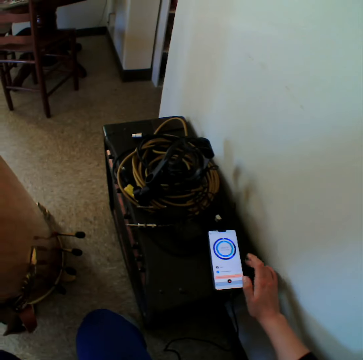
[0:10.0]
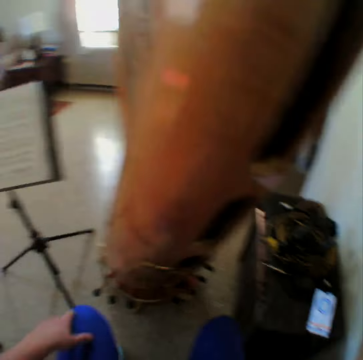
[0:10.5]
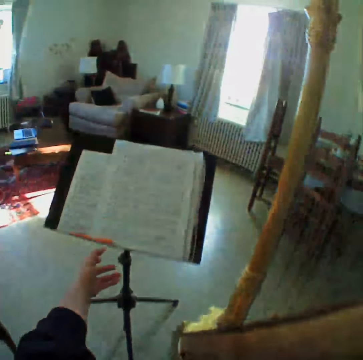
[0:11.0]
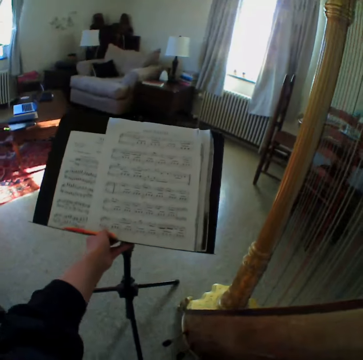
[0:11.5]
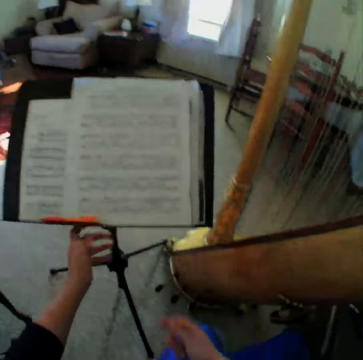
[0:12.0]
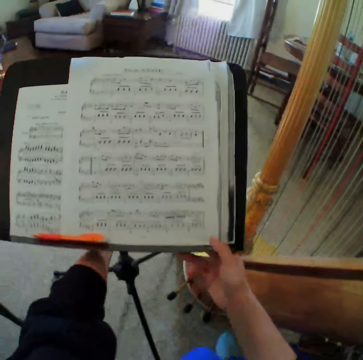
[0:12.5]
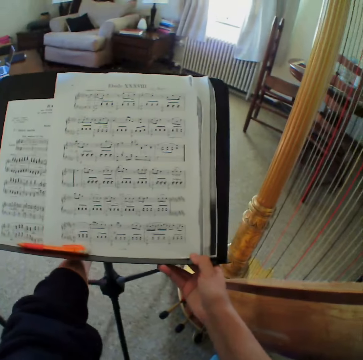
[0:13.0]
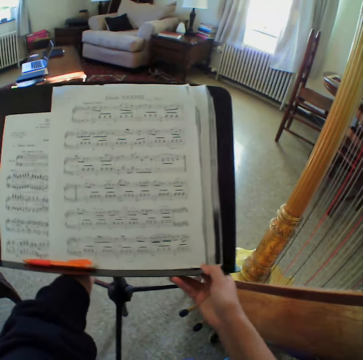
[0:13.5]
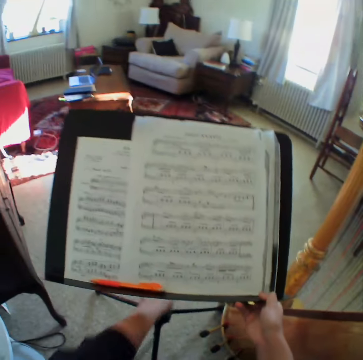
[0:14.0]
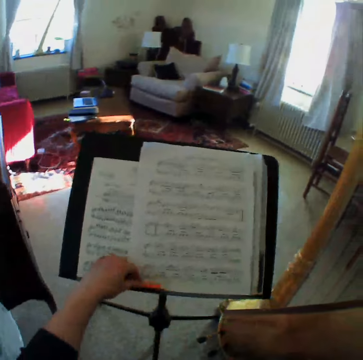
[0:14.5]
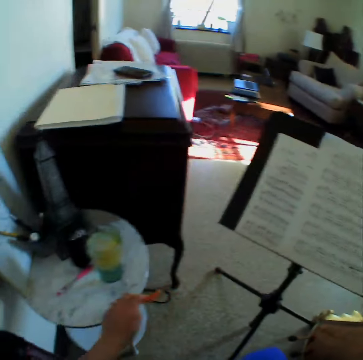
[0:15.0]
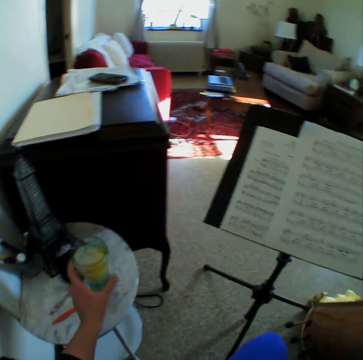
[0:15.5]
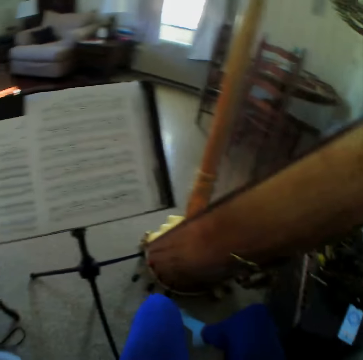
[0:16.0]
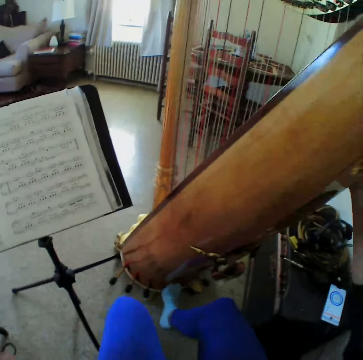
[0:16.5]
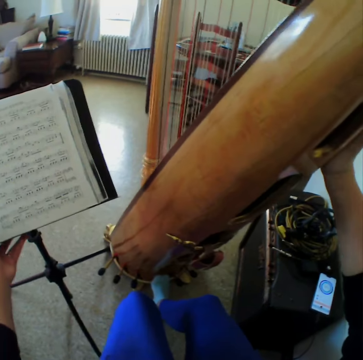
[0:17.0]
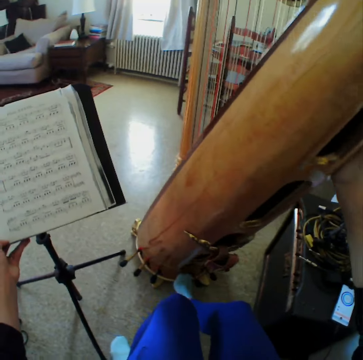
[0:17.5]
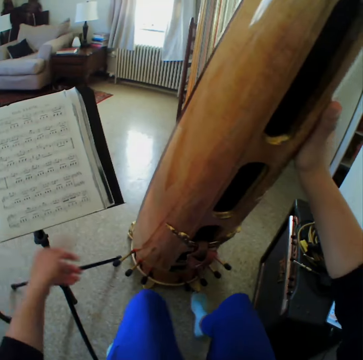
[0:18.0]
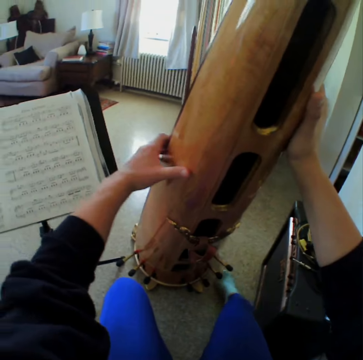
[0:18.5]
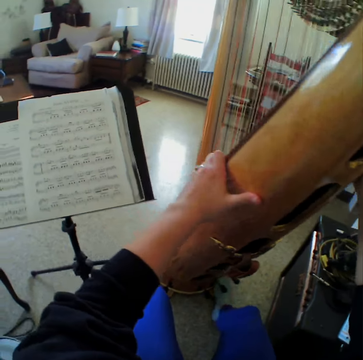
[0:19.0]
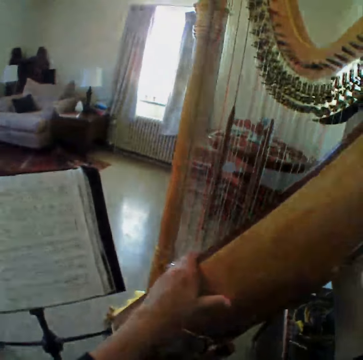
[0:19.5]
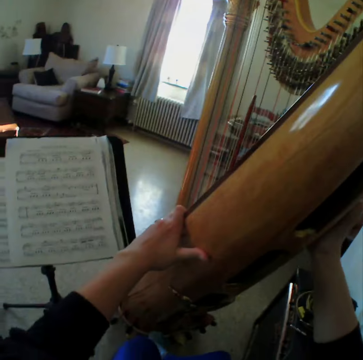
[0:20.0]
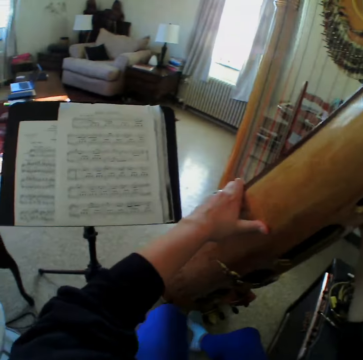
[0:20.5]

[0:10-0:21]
The camera wearer drags the music stand. They pick up the pen and place the pen on the table. They hold the harp with the right hand. They drag the music stand. They hold the stand. They hold the harp with both hands.

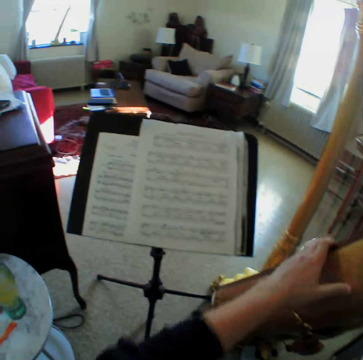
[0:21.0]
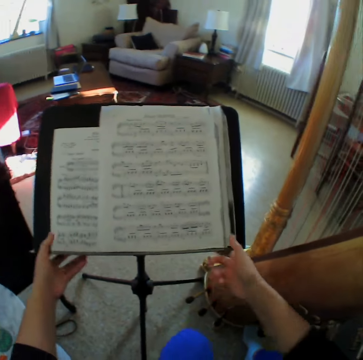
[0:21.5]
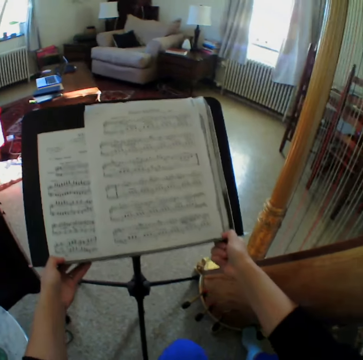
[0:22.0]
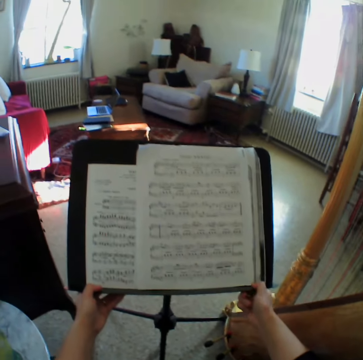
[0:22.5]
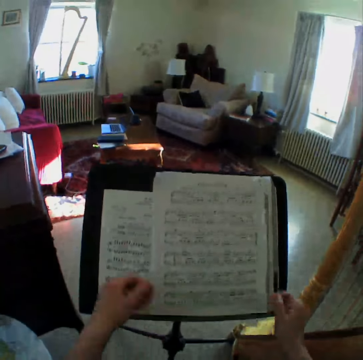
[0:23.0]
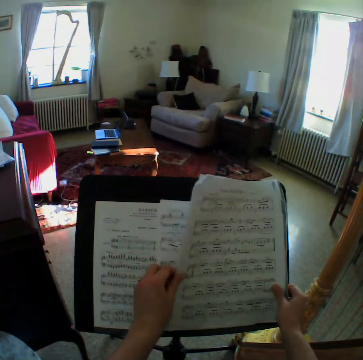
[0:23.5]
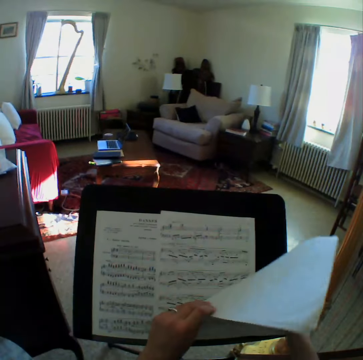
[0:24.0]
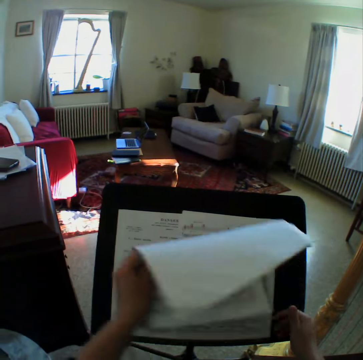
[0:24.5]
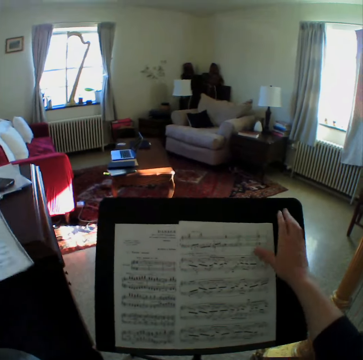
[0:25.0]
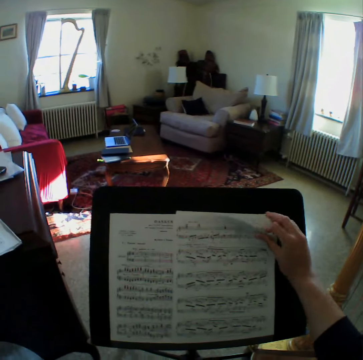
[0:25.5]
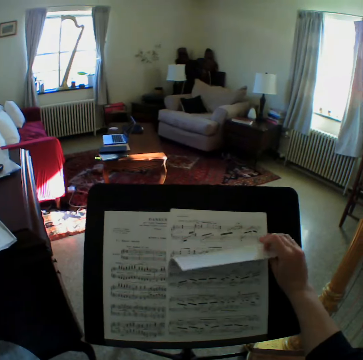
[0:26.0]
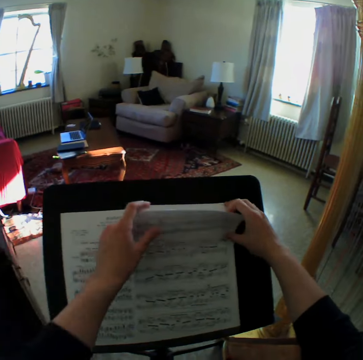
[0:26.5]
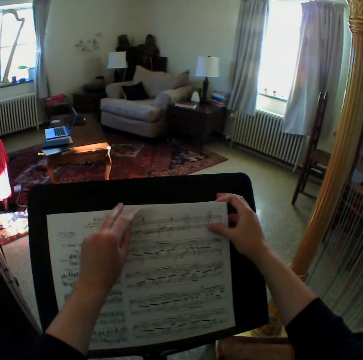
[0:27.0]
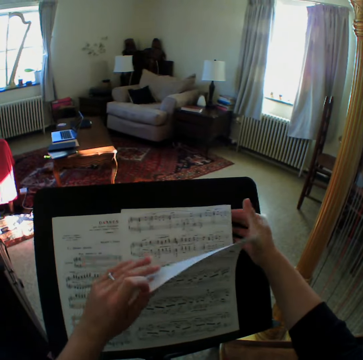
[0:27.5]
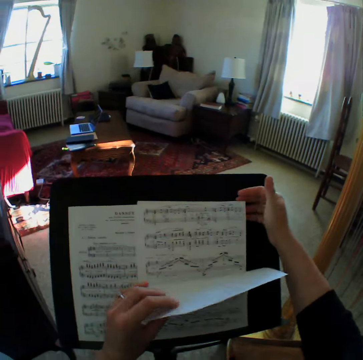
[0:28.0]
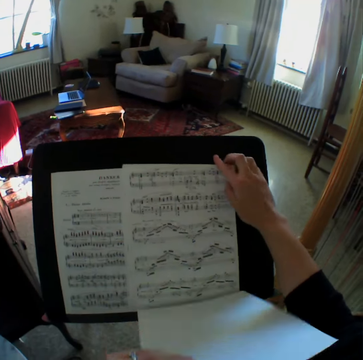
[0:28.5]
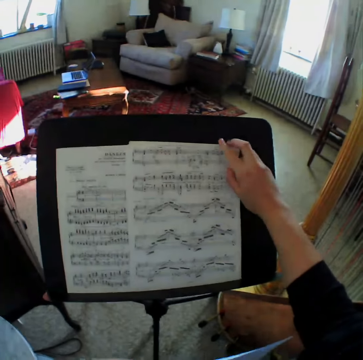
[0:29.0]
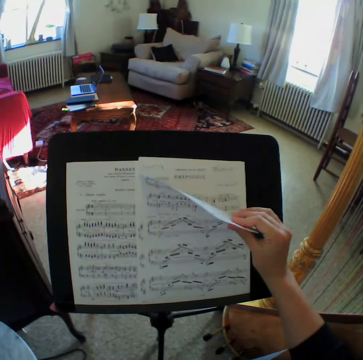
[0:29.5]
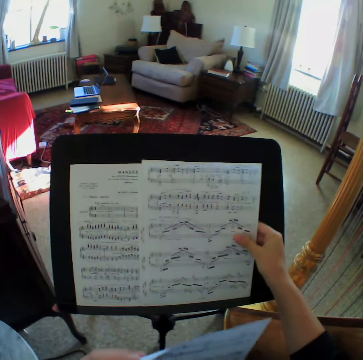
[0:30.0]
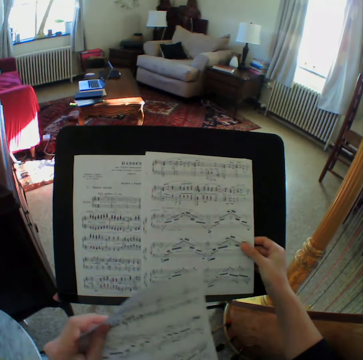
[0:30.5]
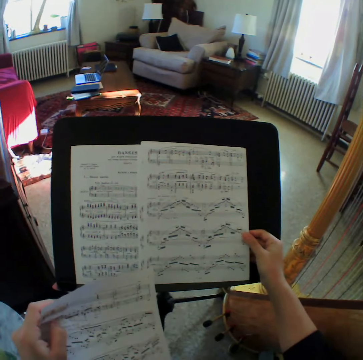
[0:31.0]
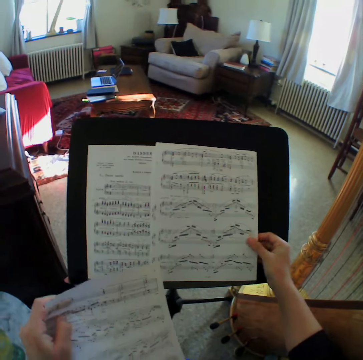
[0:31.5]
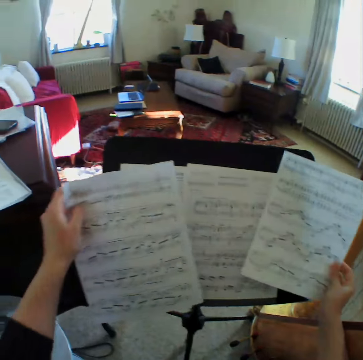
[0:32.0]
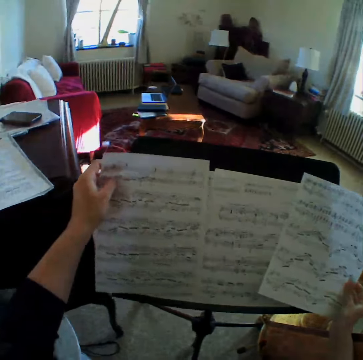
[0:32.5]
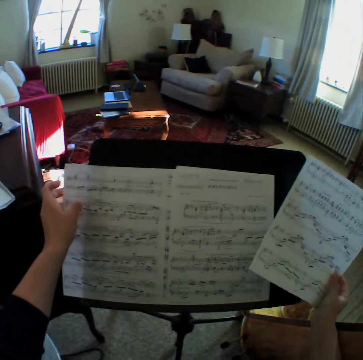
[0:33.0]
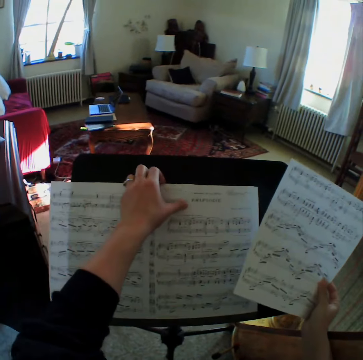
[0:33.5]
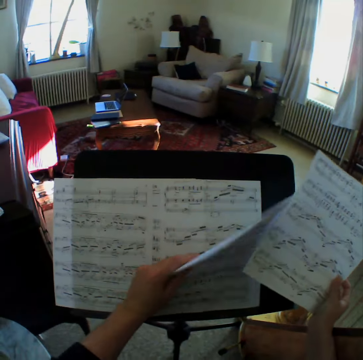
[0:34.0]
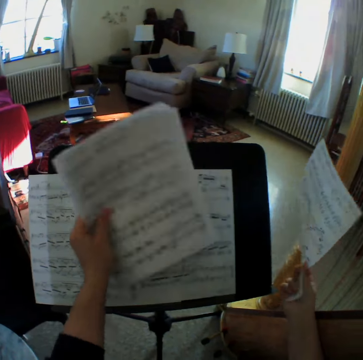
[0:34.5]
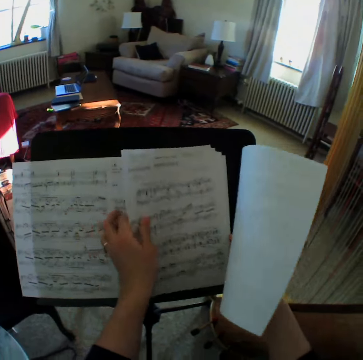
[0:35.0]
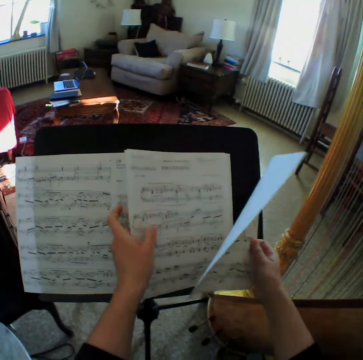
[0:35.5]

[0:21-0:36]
The camera wearer adjusts the music stand. They pick up the sheet music from the stand. They sort the sheet music on the music stand.

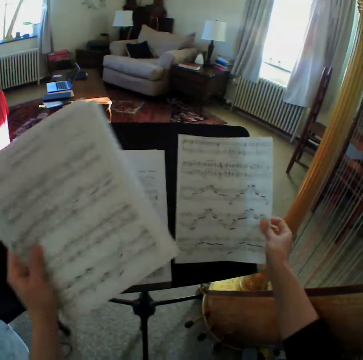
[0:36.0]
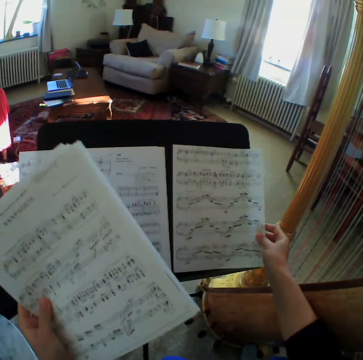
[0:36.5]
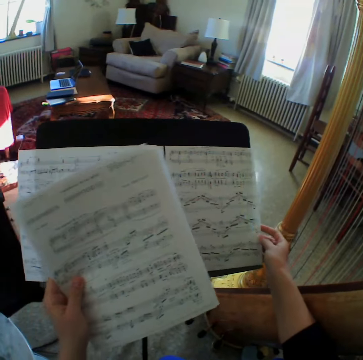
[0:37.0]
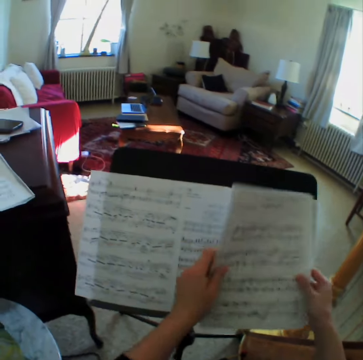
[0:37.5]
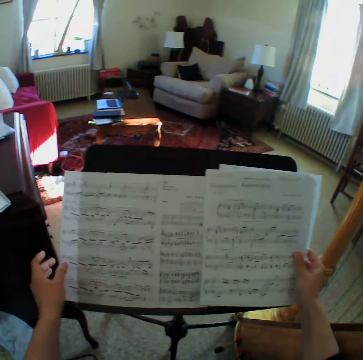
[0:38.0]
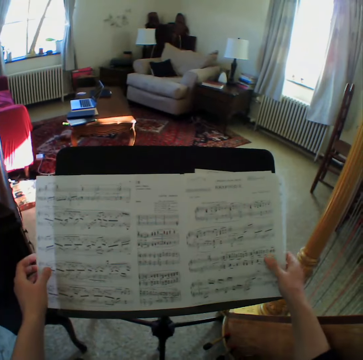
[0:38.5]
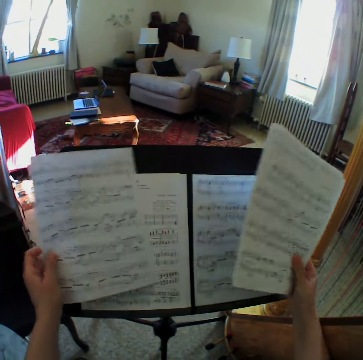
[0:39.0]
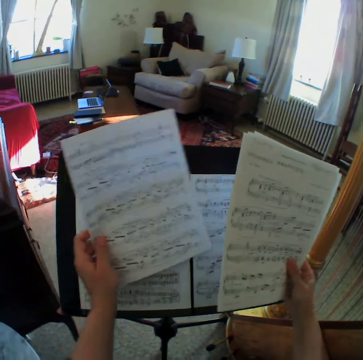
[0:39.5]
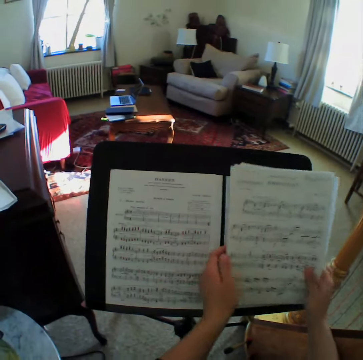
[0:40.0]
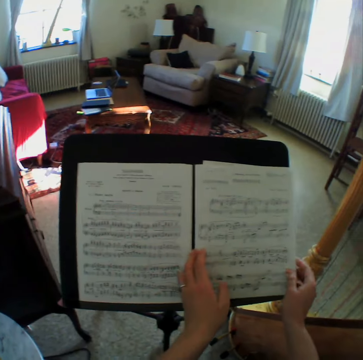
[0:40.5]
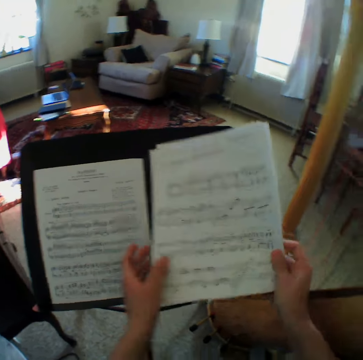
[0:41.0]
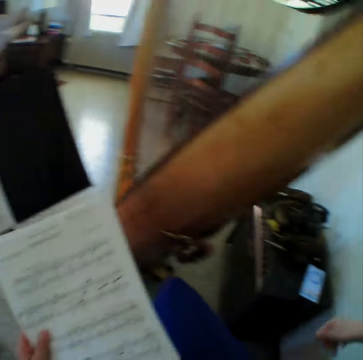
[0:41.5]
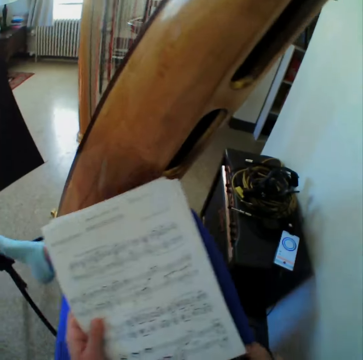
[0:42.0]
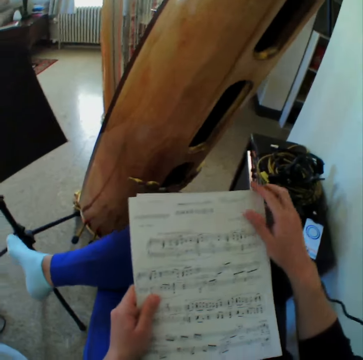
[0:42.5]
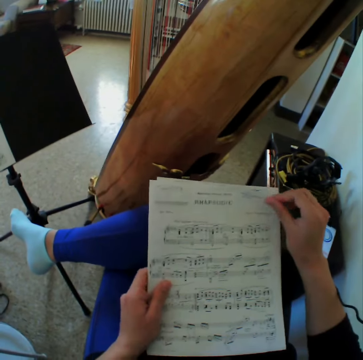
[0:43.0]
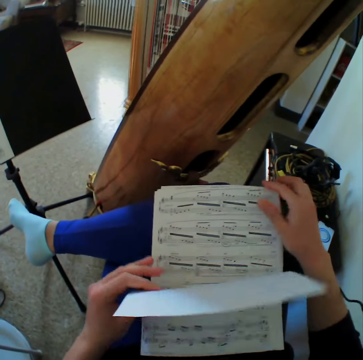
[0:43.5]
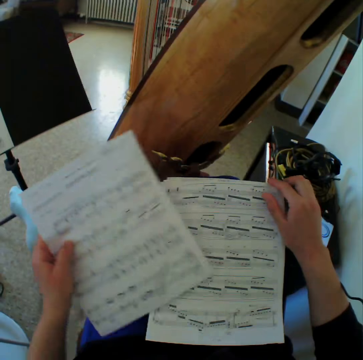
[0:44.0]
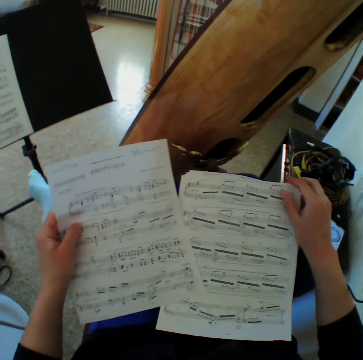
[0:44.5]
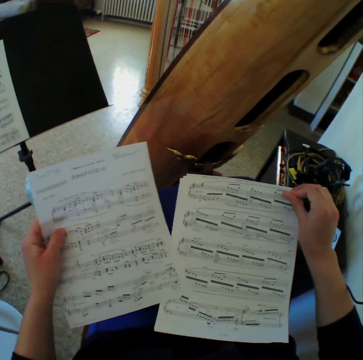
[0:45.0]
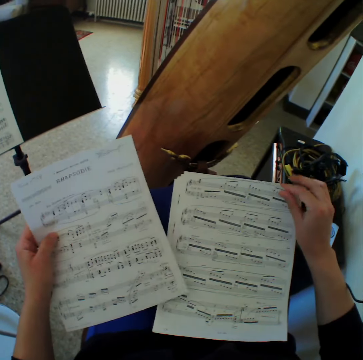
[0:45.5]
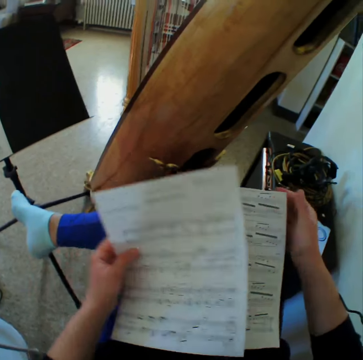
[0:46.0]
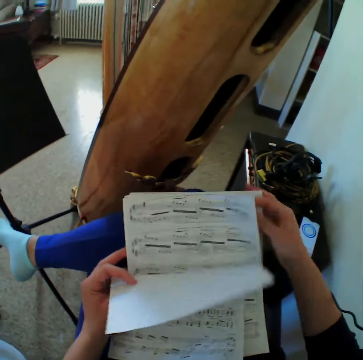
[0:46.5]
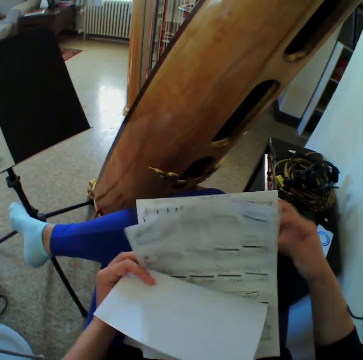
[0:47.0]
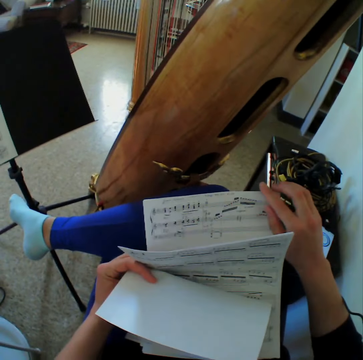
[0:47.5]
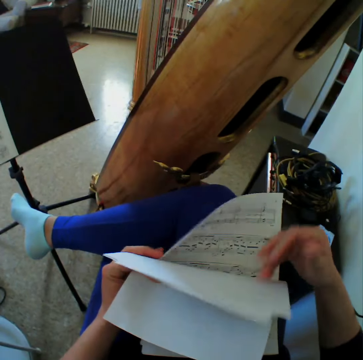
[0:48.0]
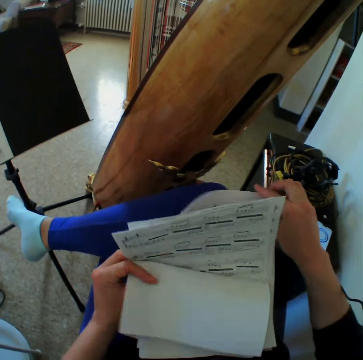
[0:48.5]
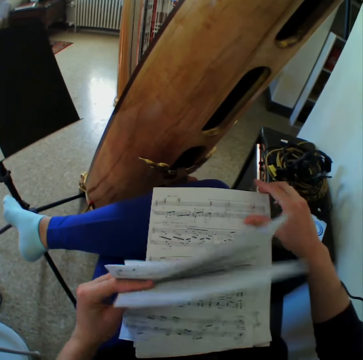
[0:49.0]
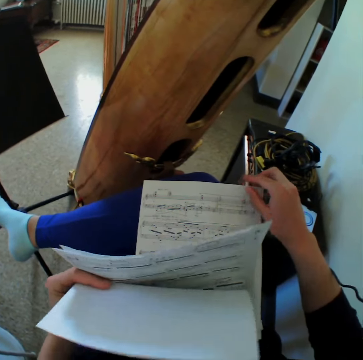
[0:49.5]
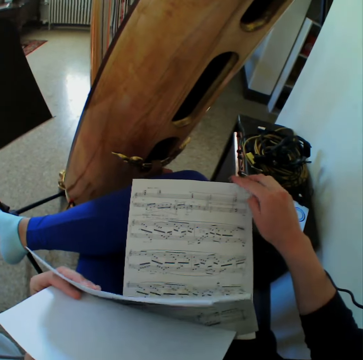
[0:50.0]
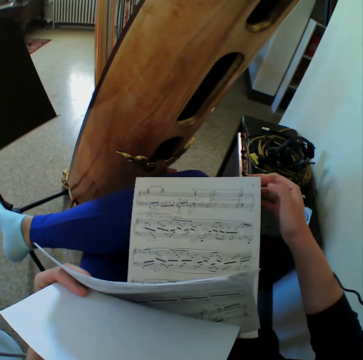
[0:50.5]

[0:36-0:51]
The camera wearer picks up some papers. They hold the sheet music. They peruse through the sheet music.
